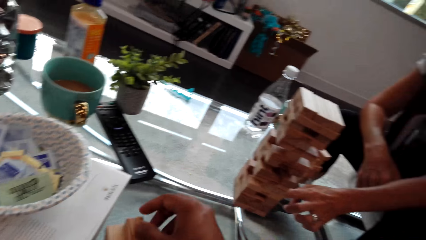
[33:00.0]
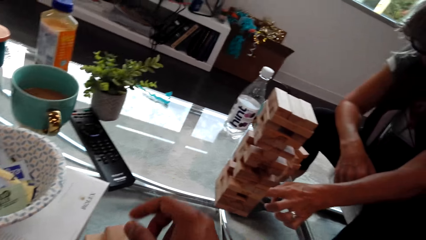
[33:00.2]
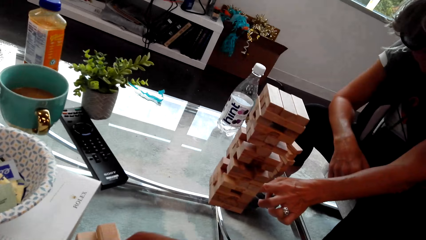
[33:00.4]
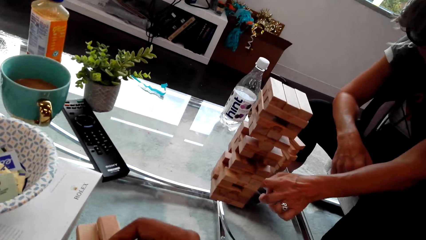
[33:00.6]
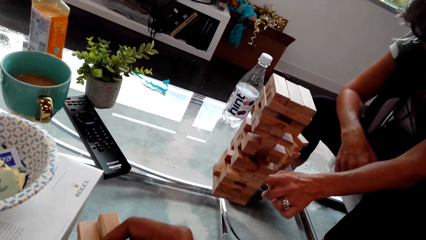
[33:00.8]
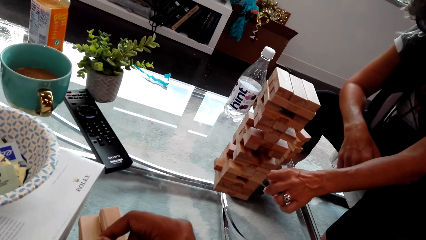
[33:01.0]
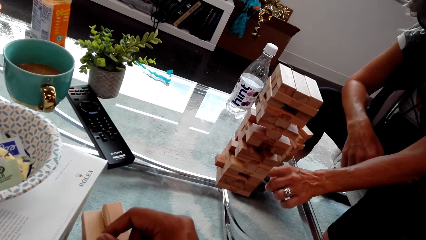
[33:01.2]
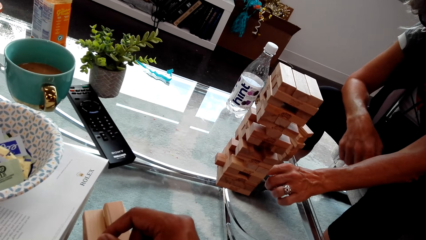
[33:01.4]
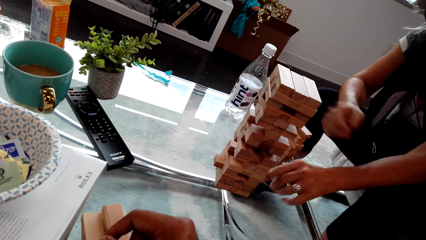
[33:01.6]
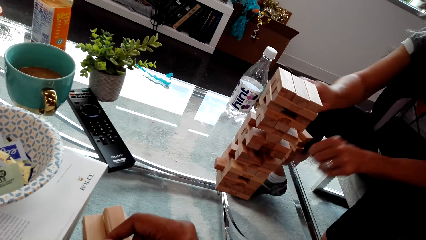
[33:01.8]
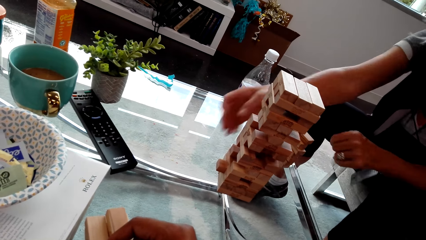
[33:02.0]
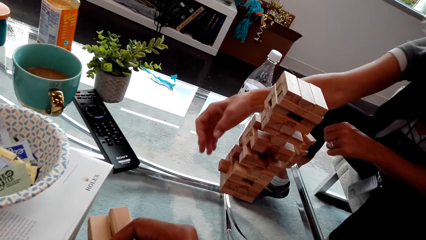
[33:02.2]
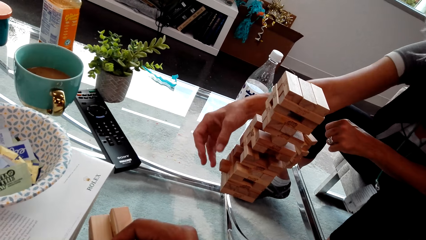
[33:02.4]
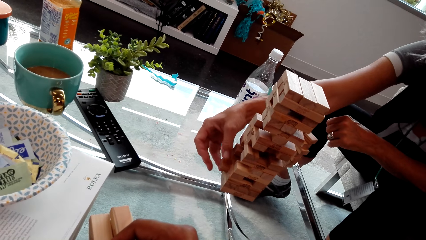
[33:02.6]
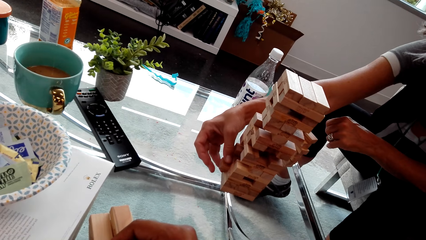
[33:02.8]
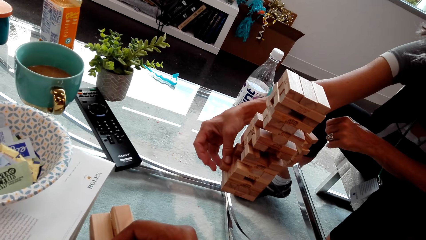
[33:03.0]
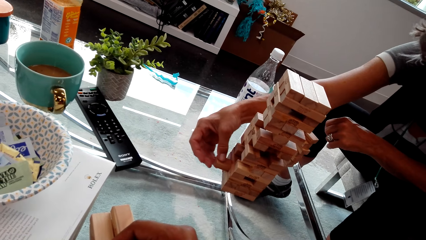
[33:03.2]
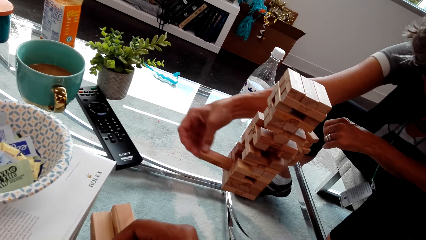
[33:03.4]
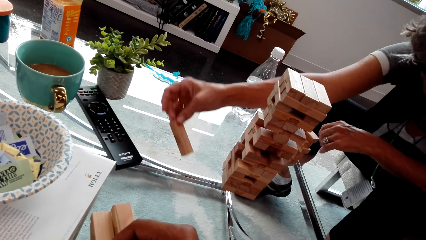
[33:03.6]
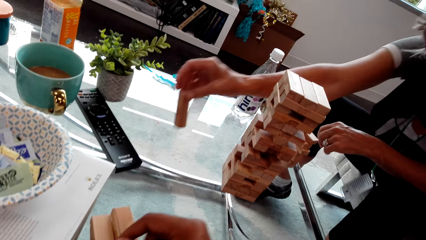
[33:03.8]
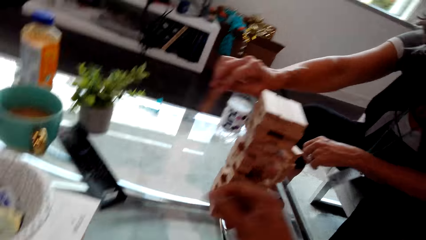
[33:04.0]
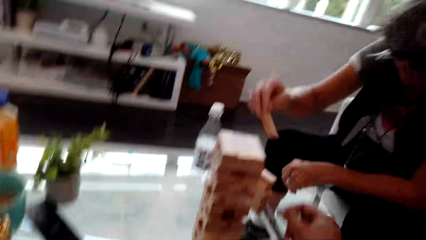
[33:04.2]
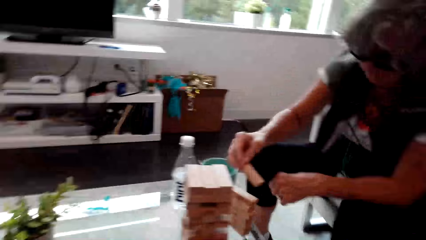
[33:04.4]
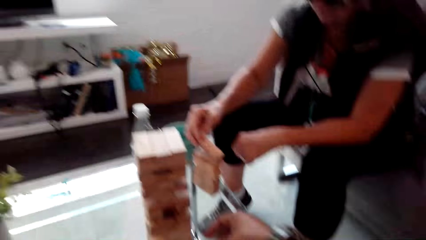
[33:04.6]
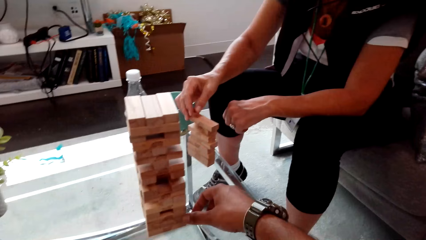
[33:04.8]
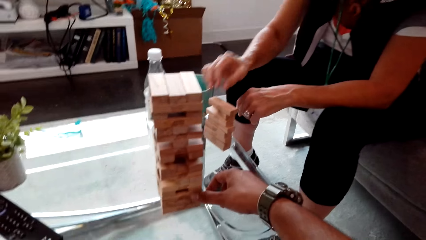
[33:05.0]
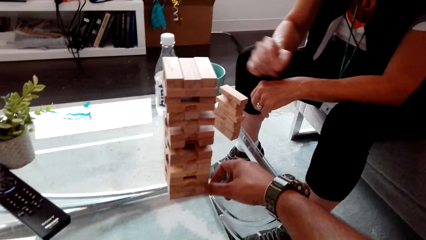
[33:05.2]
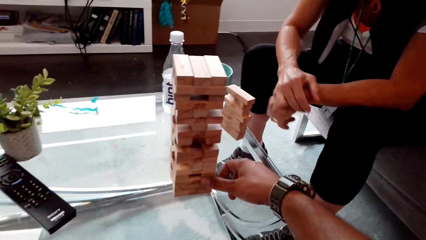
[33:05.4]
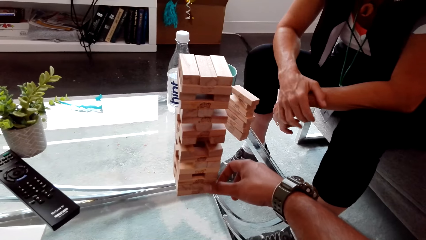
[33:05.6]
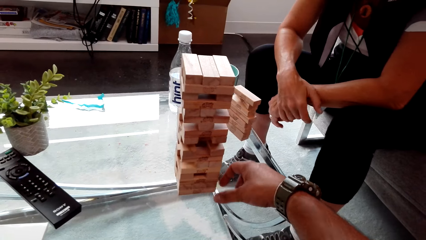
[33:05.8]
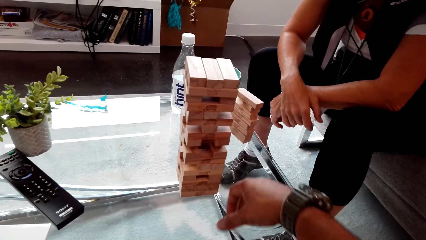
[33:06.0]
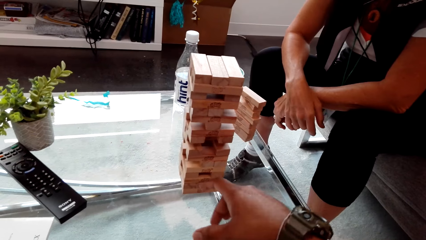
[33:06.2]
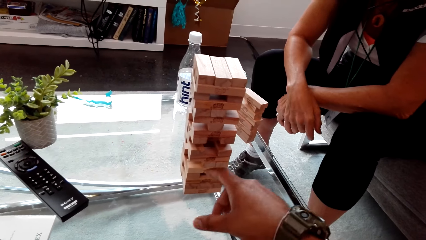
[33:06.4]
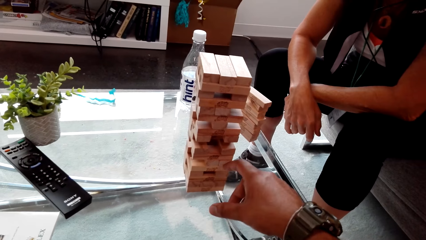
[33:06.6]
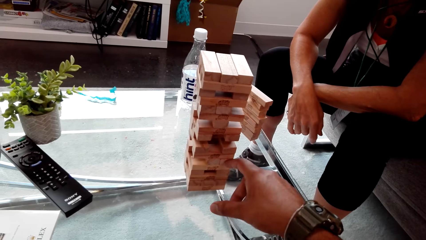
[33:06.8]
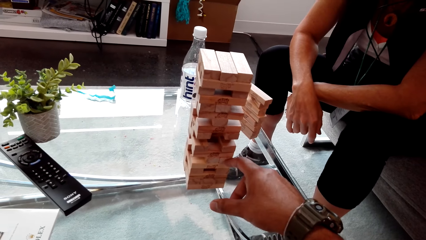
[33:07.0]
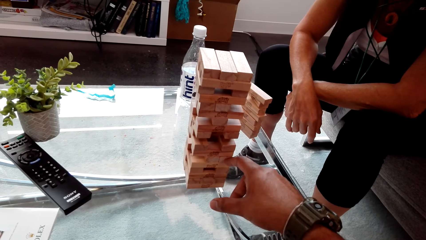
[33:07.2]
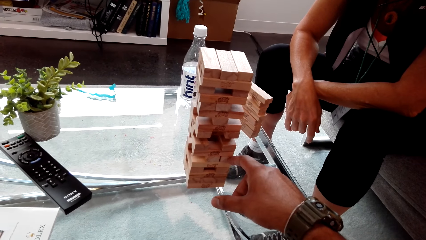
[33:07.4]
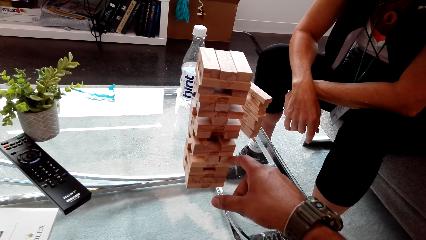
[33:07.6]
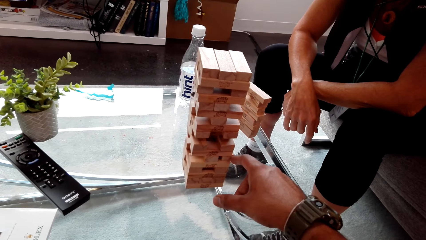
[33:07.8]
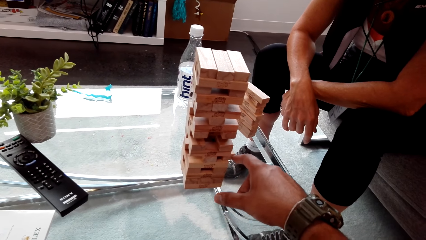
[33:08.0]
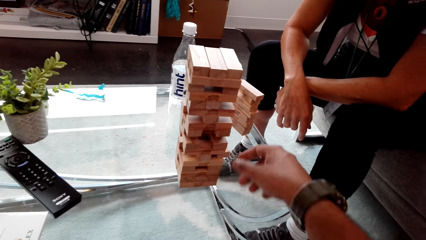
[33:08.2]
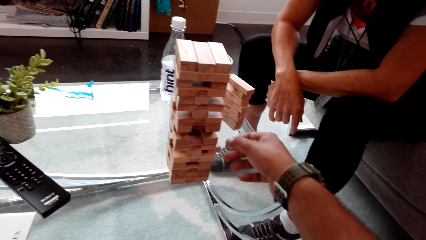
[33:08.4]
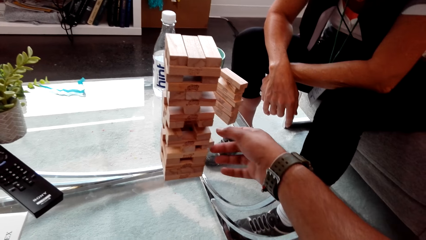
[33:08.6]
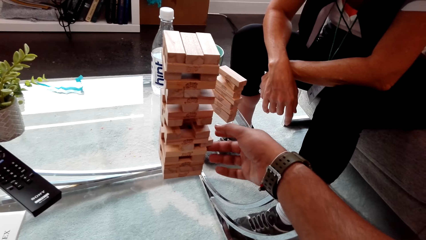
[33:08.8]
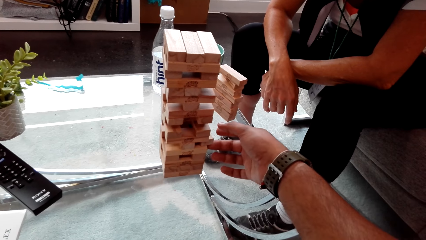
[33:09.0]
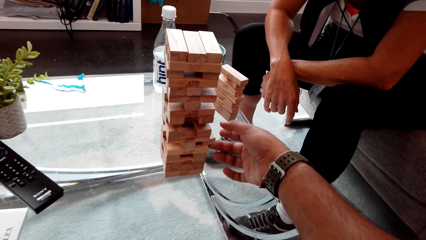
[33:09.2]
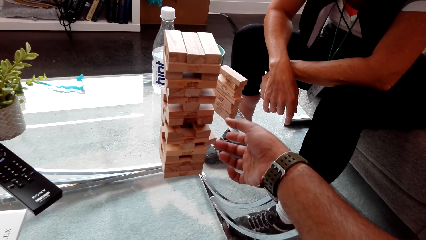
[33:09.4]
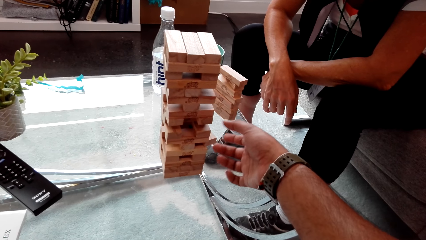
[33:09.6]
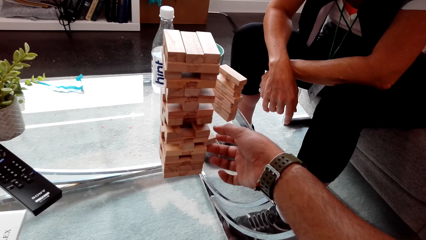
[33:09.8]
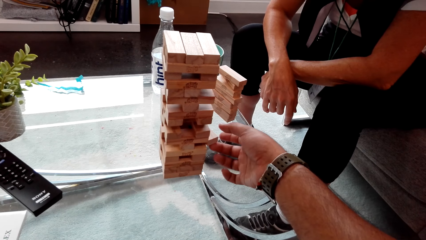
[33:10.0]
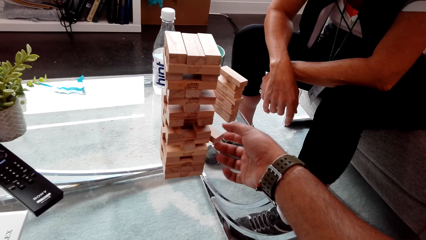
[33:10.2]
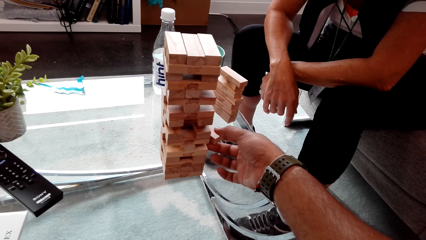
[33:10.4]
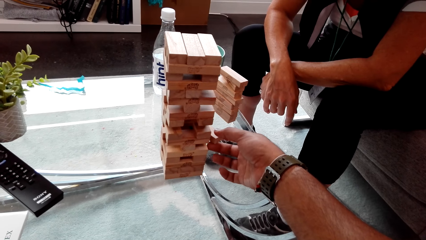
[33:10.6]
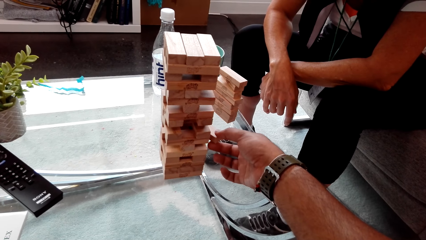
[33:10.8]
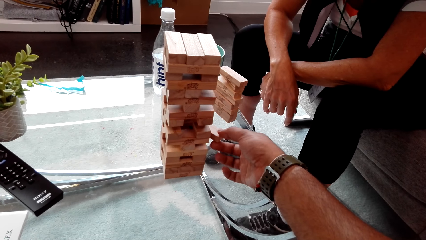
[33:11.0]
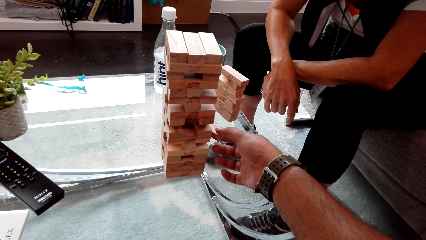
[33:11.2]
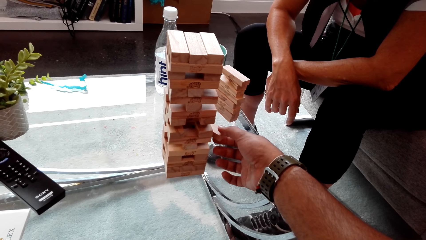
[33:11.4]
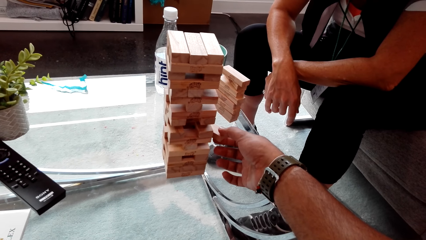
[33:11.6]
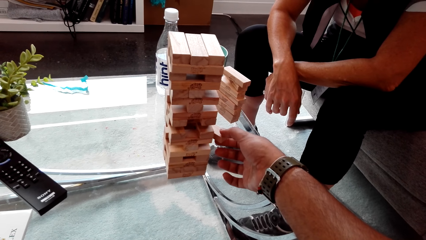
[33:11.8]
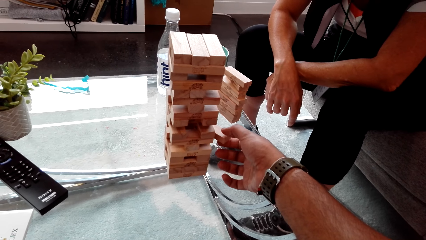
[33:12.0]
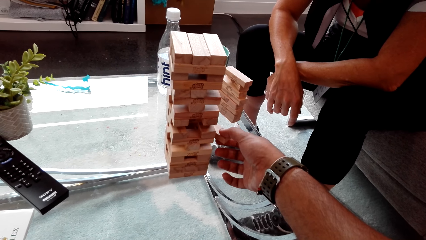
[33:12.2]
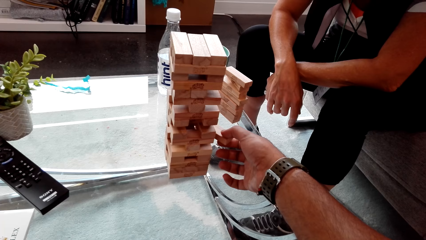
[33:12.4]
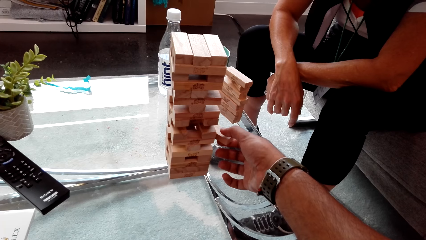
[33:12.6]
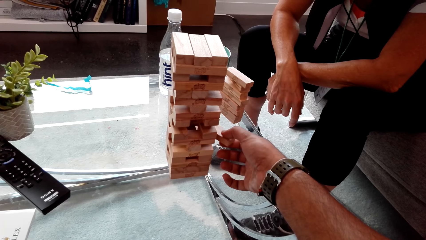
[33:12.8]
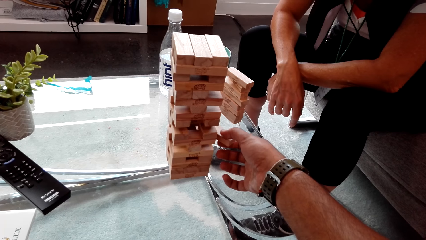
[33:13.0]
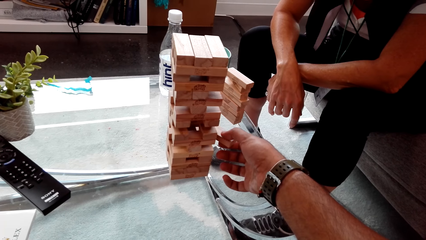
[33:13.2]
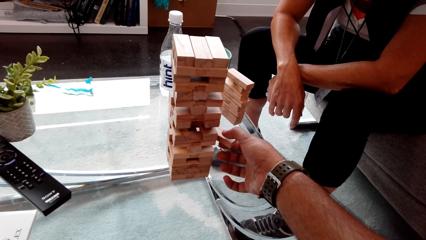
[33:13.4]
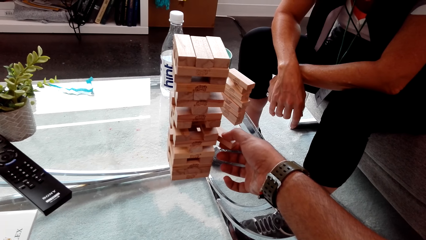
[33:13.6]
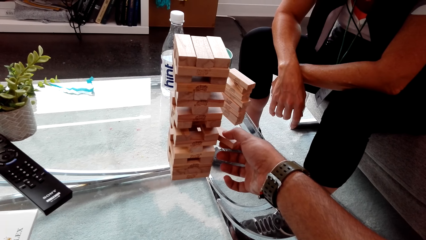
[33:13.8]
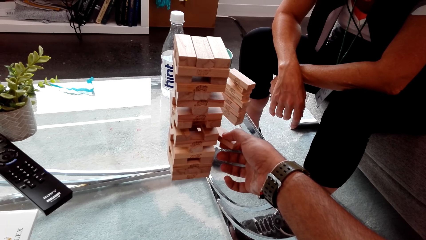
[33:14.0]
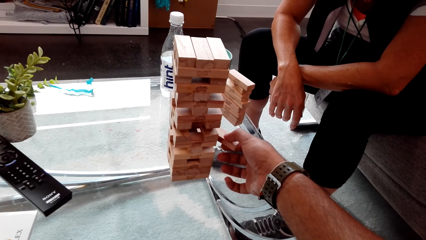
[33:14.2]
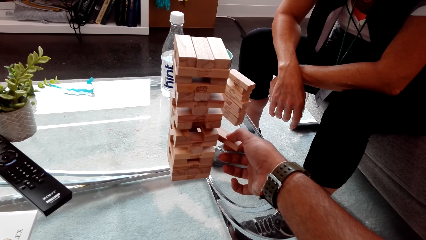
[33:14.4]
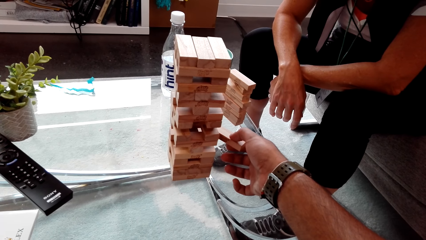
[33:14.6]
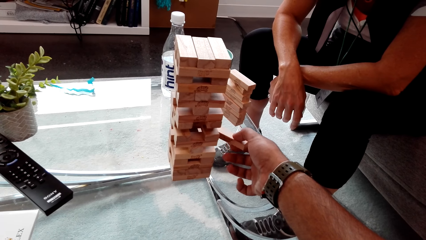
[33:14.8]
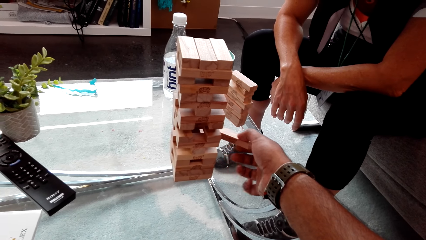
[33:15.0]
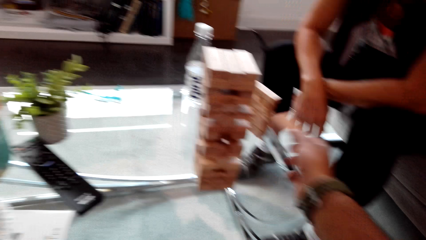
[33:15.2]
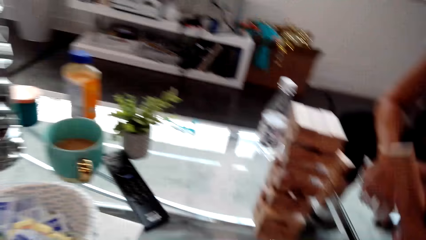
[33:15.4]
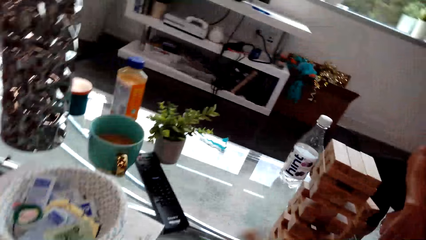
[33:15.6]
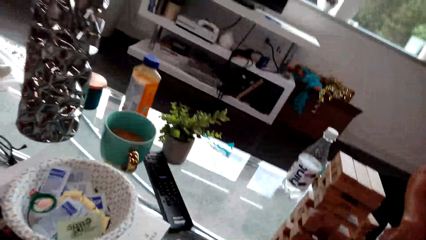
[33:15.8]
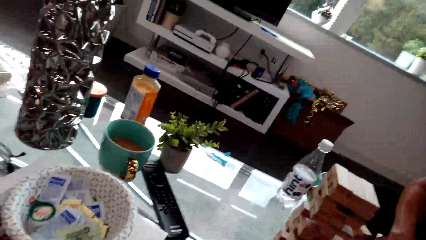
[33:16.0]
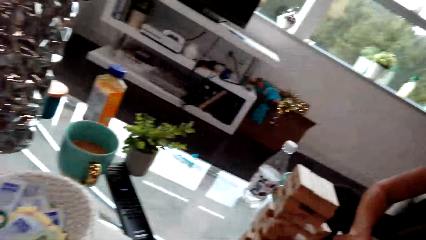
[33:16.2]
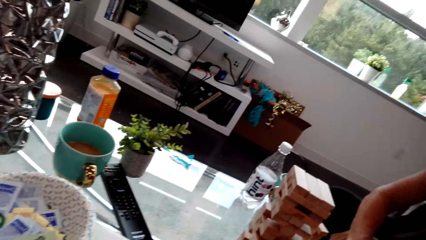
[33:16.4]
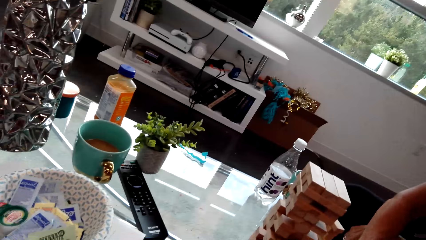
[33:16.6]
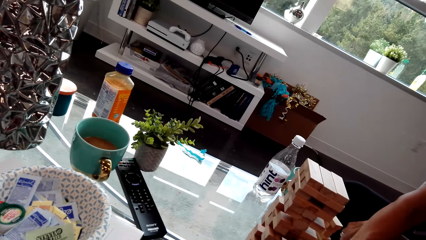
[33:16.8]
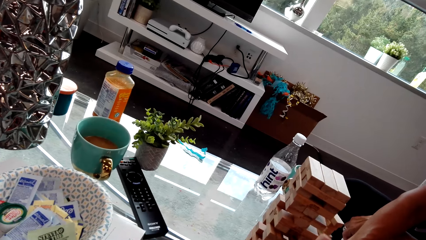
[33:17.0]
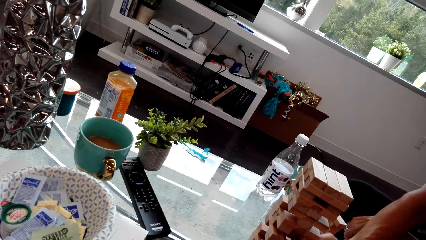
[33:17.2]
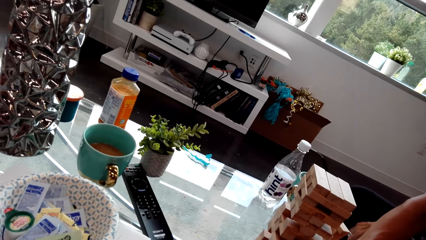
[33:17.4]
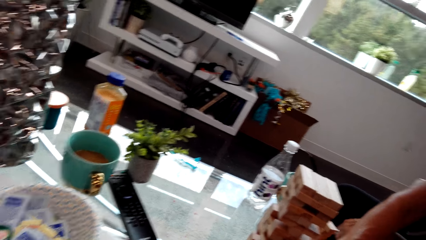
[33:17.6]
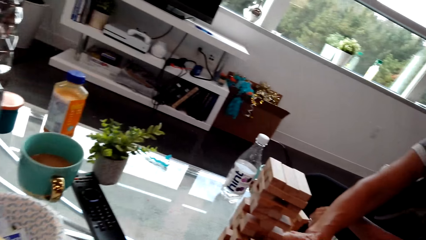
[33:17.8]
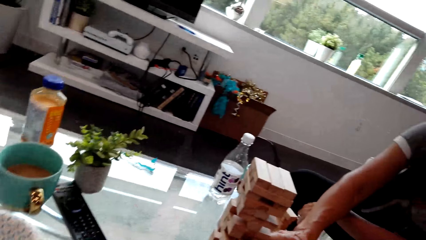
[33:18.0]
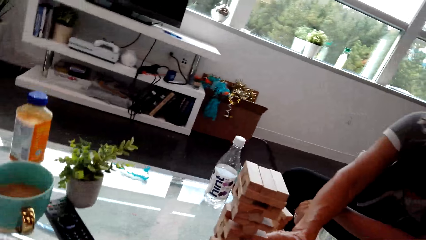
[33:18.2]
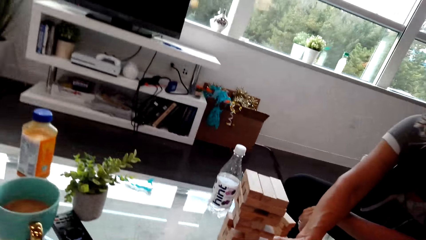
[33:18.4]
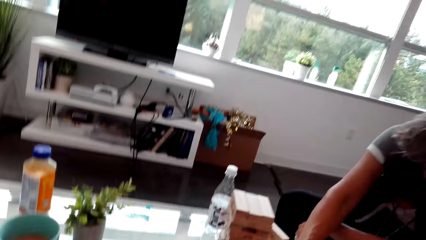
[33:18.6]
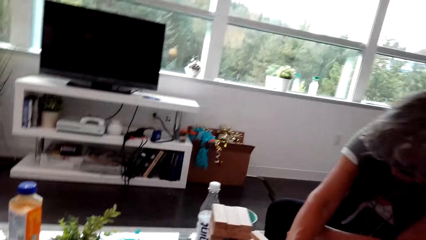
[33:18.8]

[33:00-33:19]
A lady plays the trembling tower game. The camera wearer plays the trembling tower game. They play a brick wood game. They look around.
